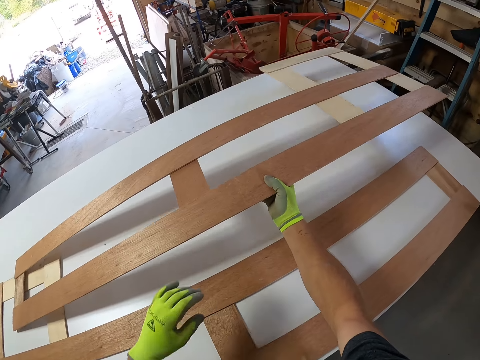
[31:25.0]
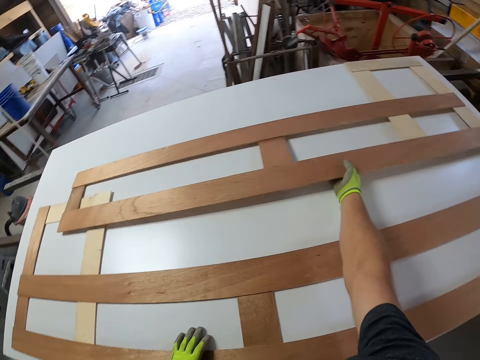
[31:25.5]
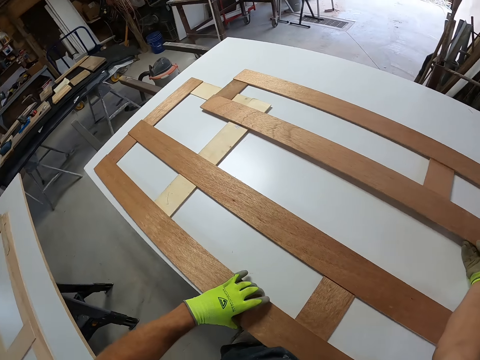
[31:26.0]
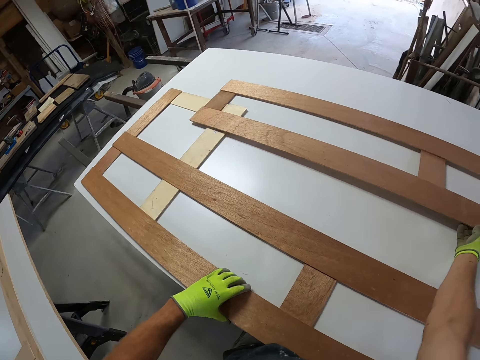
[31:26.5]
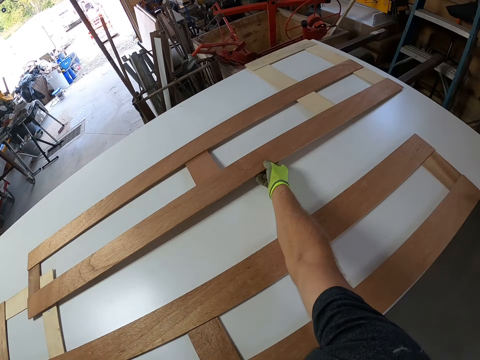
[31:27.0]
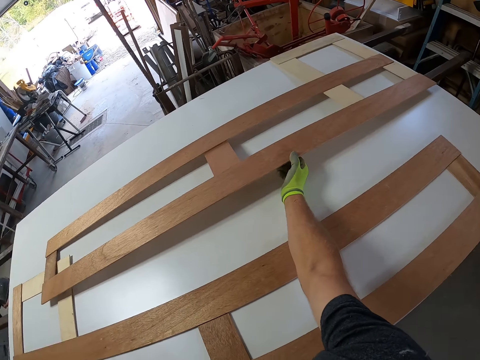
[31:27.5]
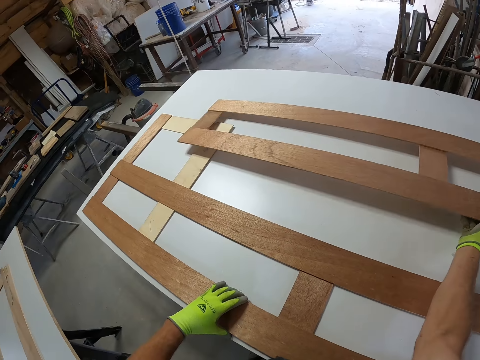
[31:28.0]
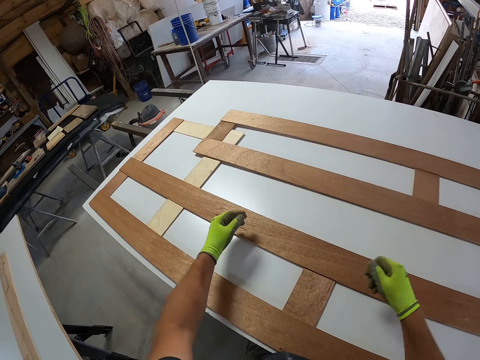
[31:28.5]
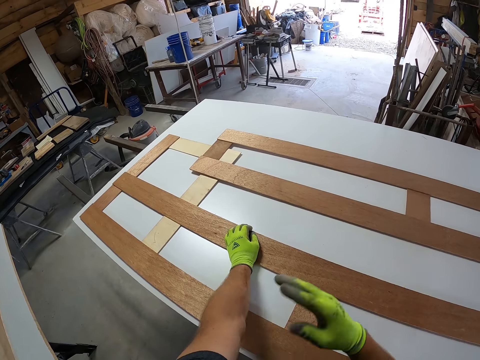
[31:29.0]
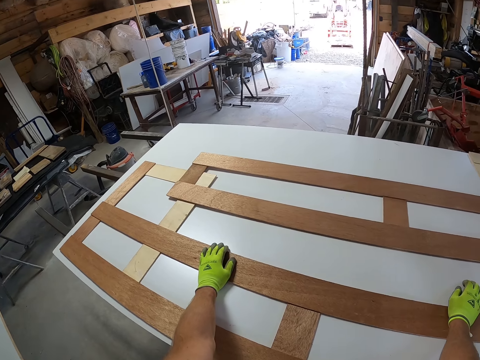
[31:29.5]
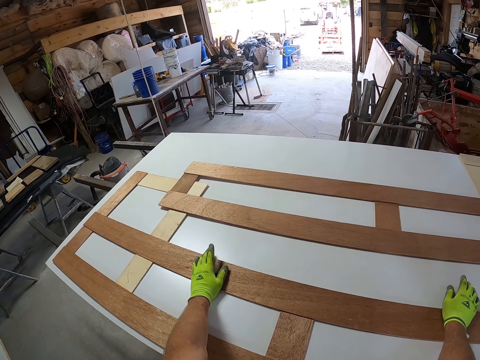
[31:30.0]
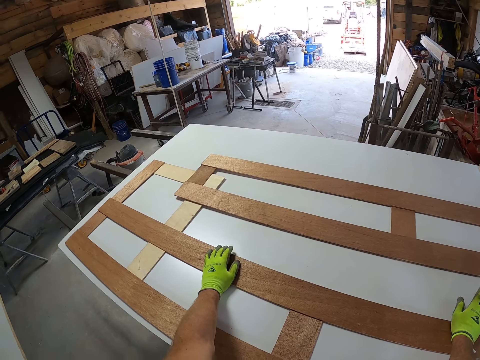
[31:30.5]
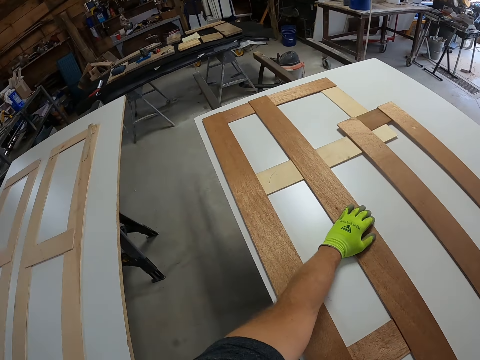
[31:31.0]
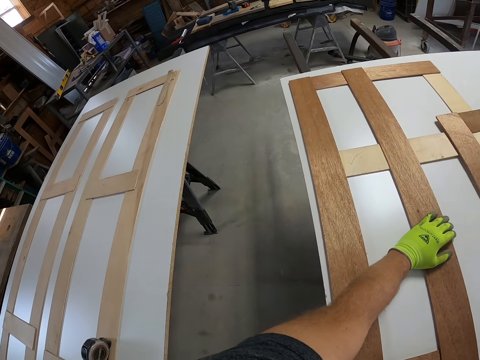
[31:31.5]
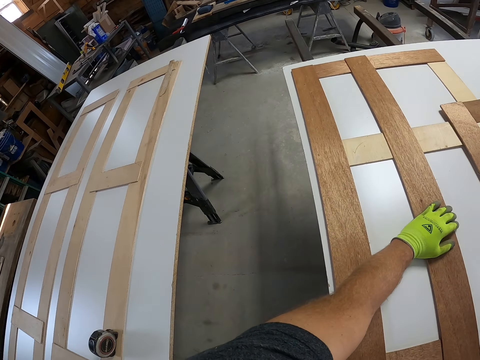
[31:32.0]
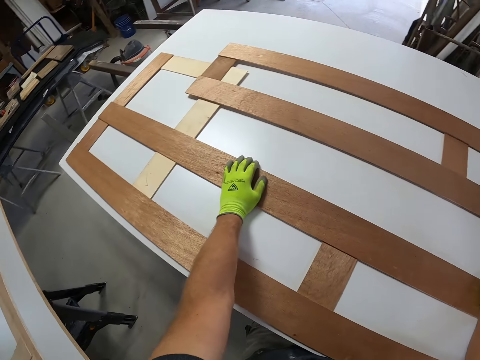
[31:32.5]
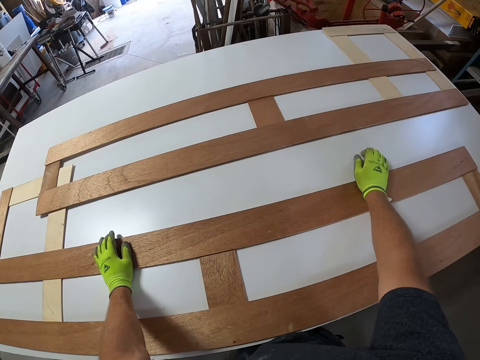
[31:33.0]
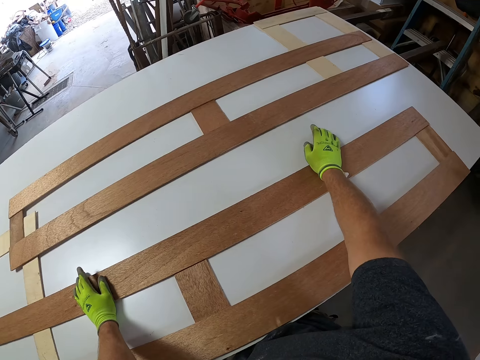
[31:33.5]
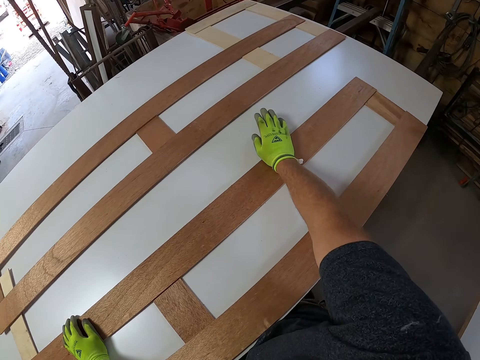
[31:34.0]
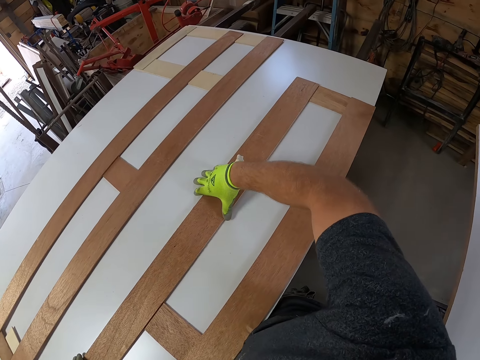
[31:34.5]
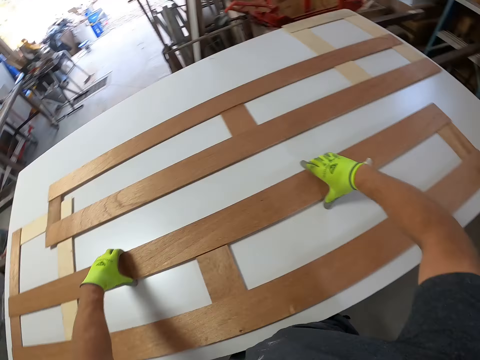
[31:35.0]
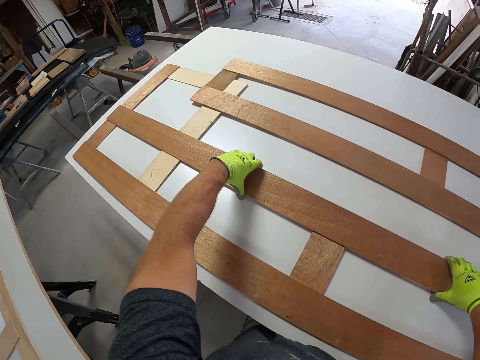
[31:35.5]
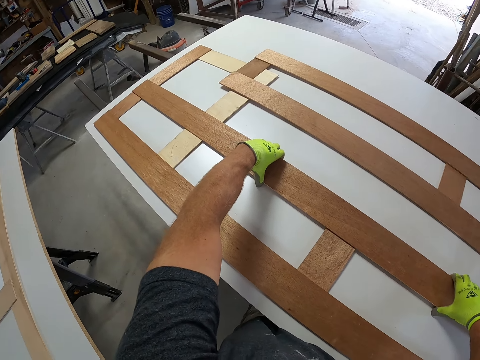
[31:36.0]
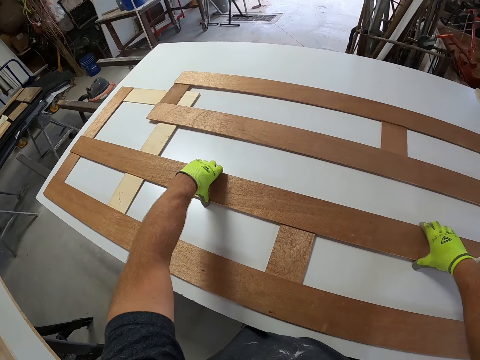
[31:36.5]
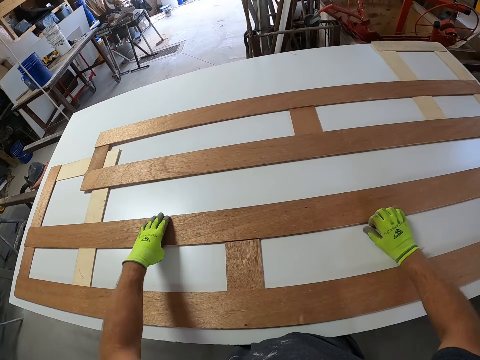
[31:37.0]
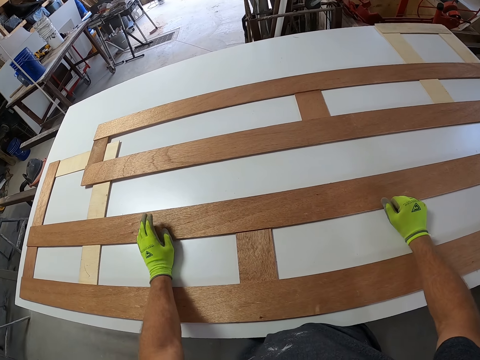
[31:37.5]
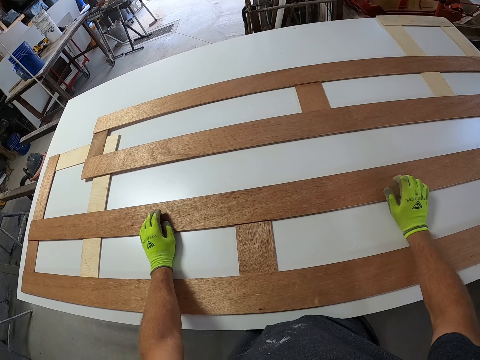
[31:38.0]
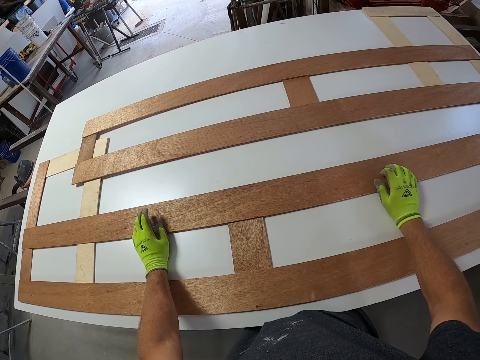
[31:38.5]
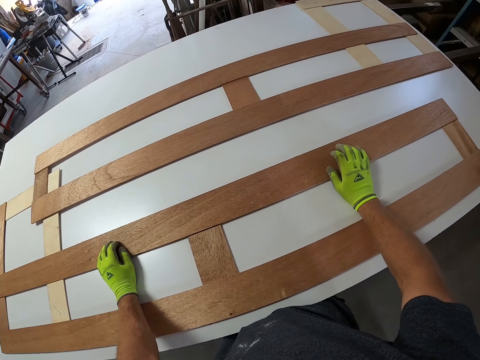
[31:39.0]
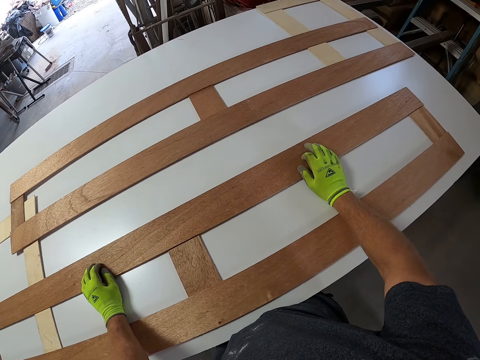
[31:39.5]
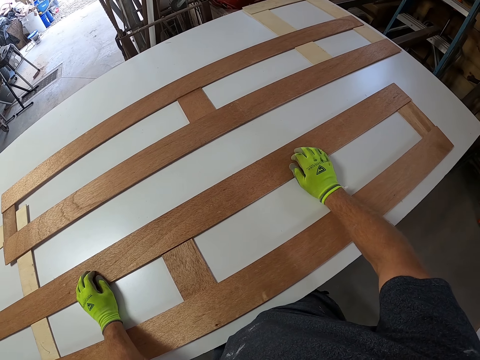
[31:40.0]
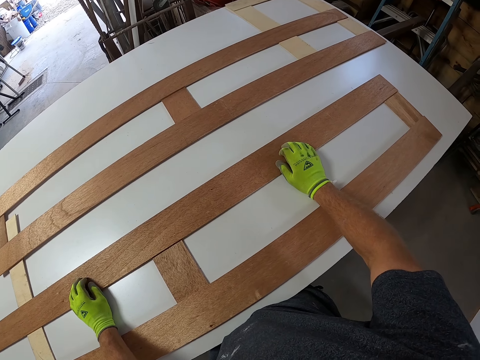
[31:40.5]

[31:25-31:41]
The camera wearer puts the frame structure on the MDF board. They view the frame structure on the MDF board. They adjust a T-shirt sleeve with the right hand. They put the hands on the frame structure. They look around. They play the right hand fingers on the MDF board. They adjust the frame structure on the MDF board. They put the hands on the MDF board. They play fingers on the frame structure.

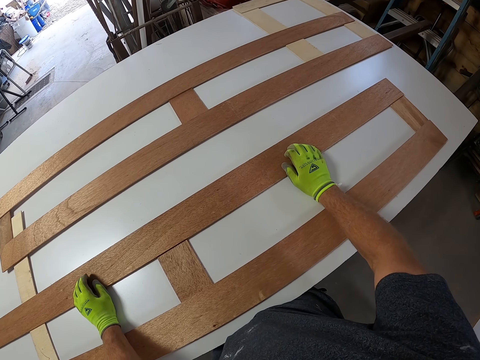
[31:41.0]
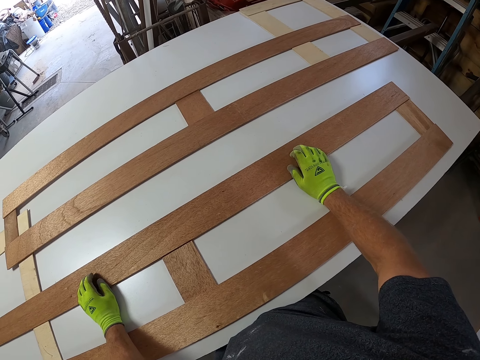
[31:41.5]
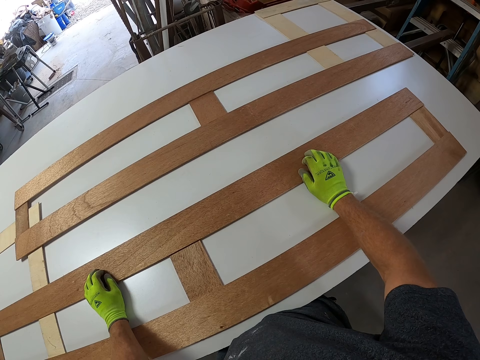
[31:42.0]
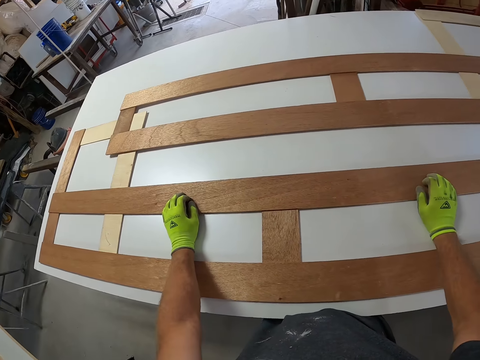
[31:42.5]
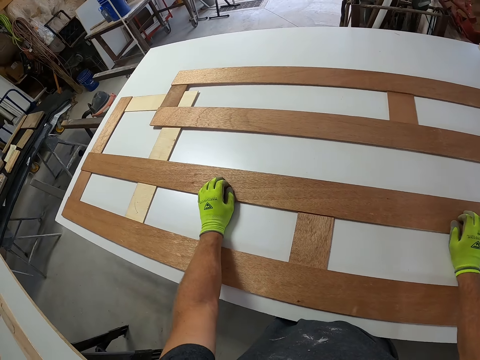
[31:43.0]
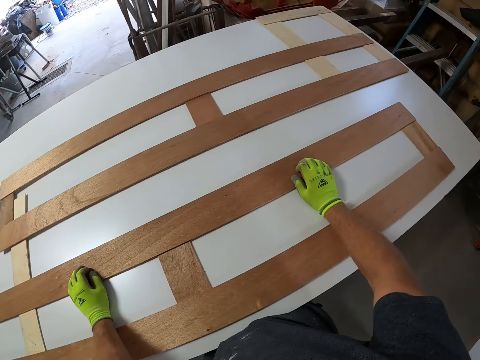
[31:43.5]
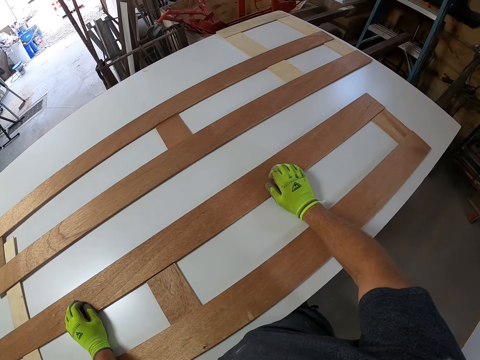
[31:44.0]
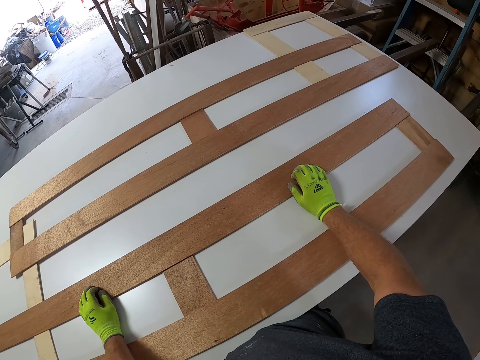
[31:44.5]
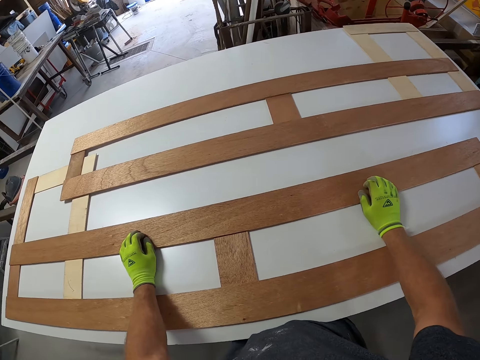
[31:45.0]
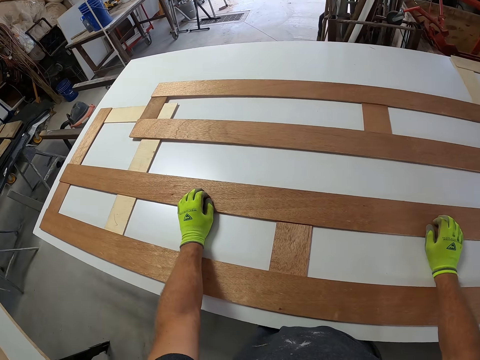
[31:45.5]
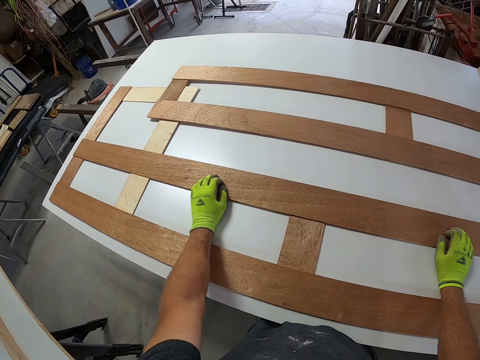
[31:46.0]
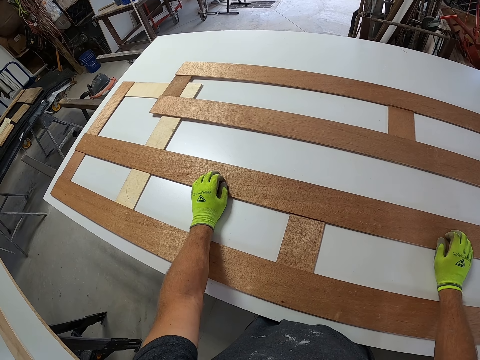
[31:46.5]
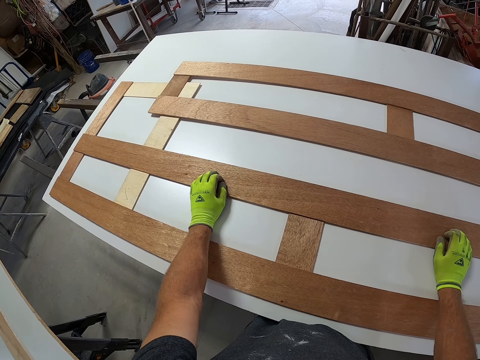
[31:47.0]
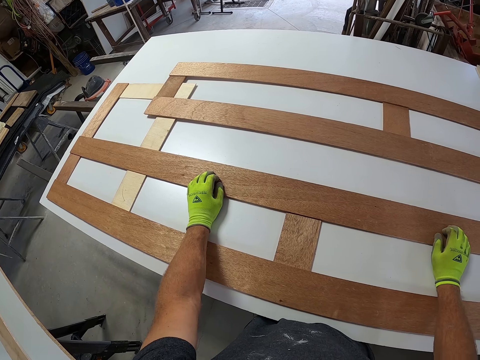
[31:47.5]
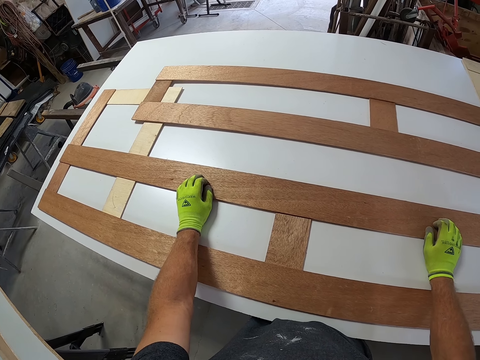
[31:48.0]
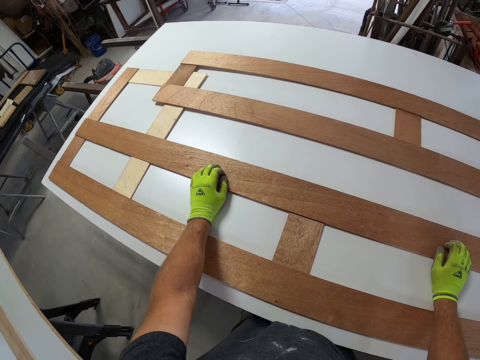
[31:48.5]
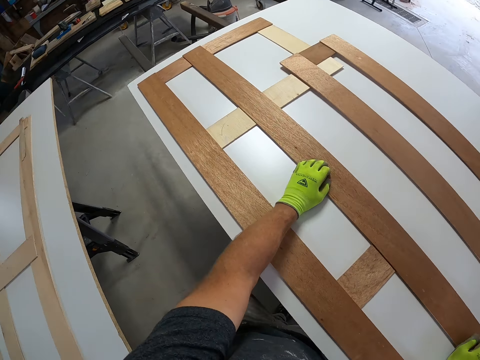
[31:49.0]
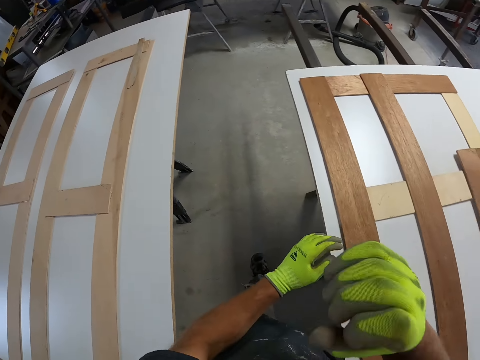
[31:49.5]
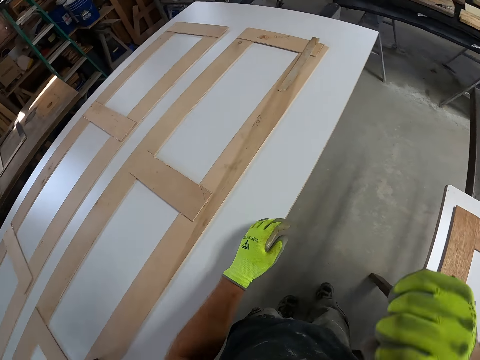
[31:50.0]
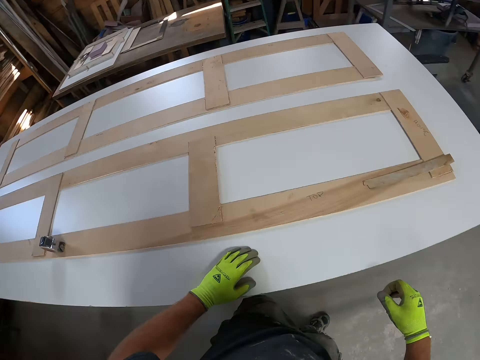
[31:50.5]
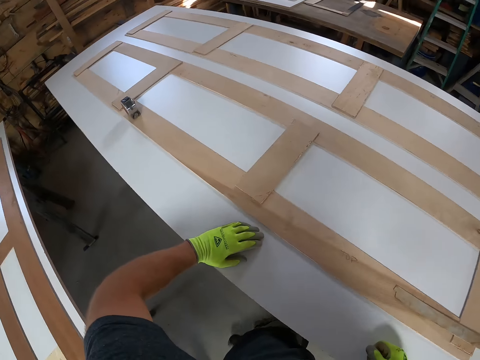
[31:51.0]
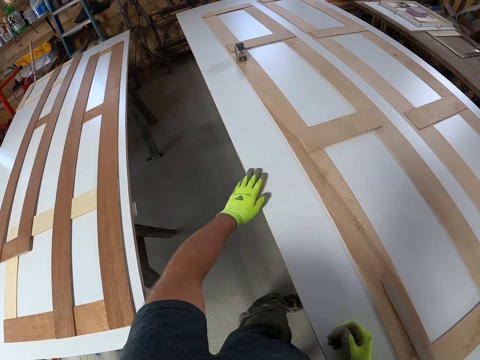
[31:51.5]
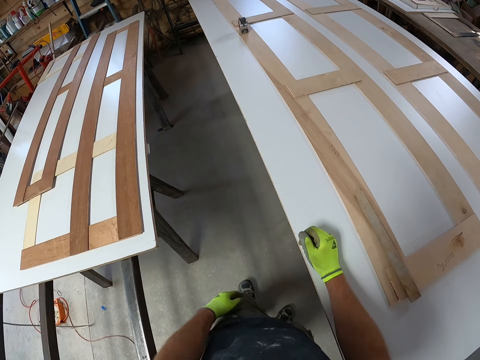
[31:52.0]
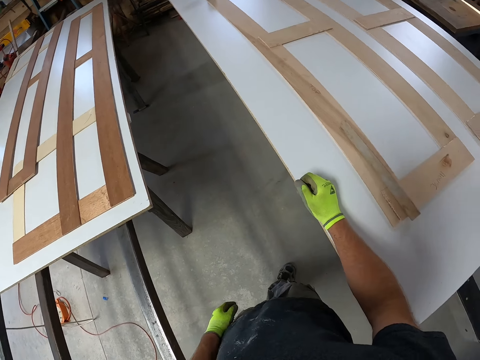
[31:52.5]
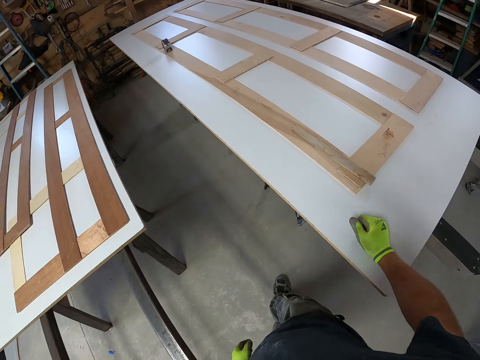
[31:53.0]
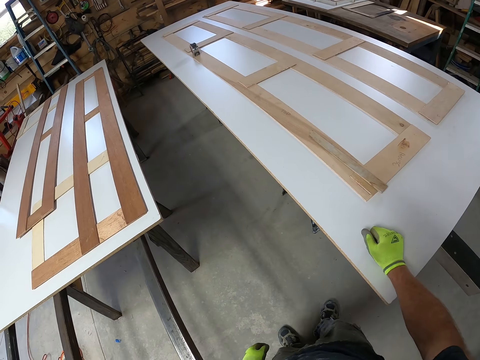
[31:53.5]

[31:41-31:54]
The camera wearer looks around the room. He touches his face.
